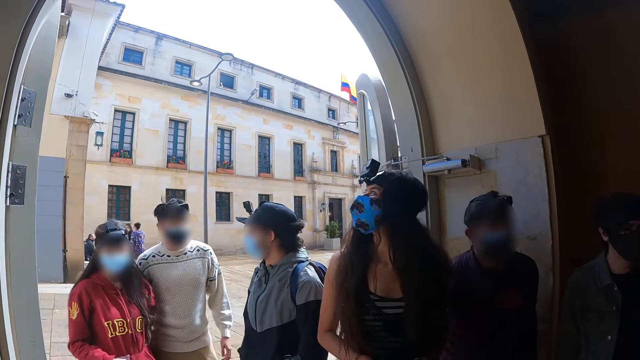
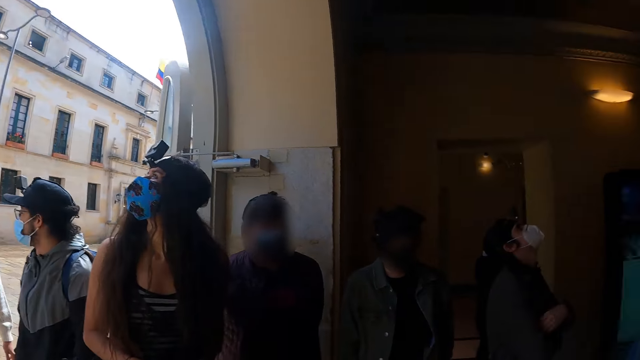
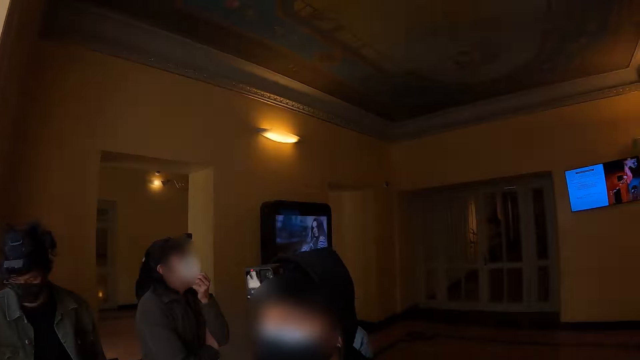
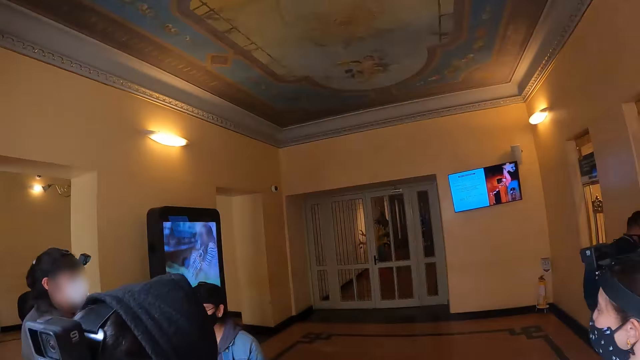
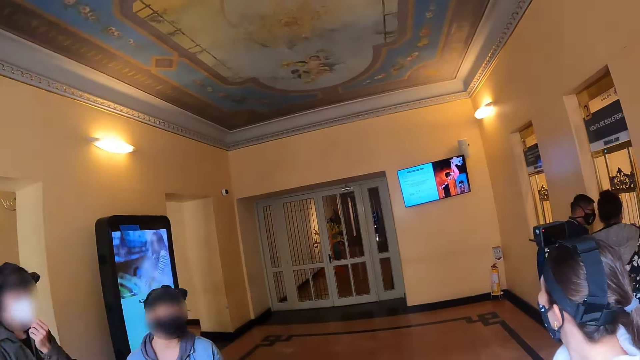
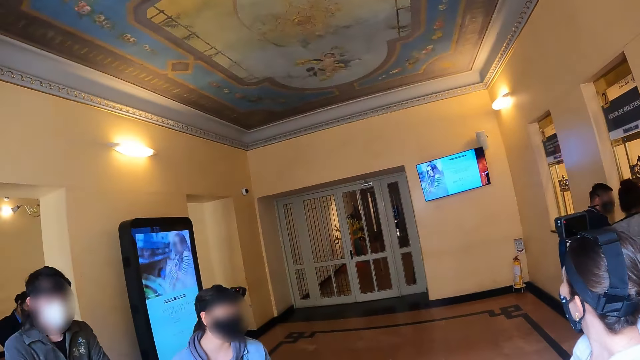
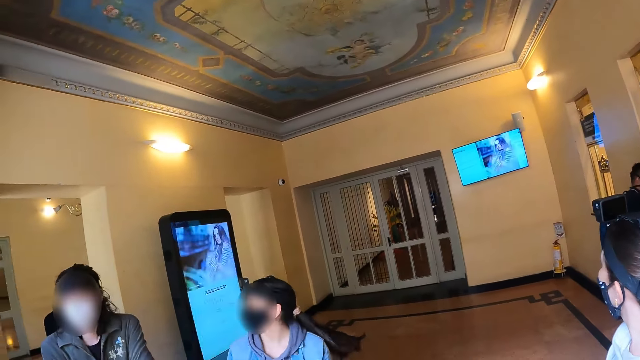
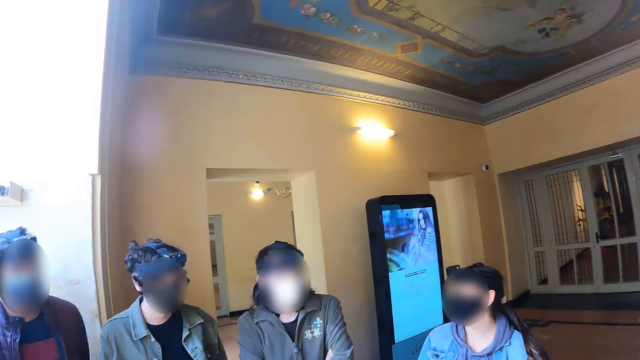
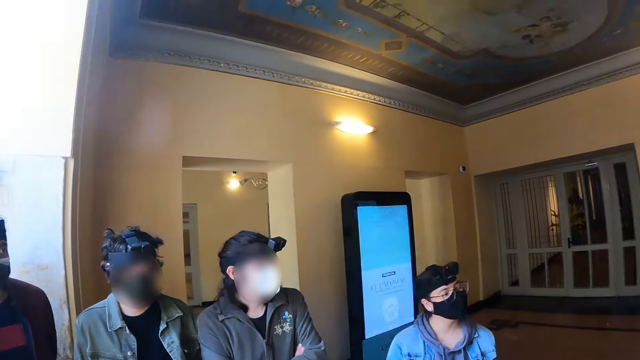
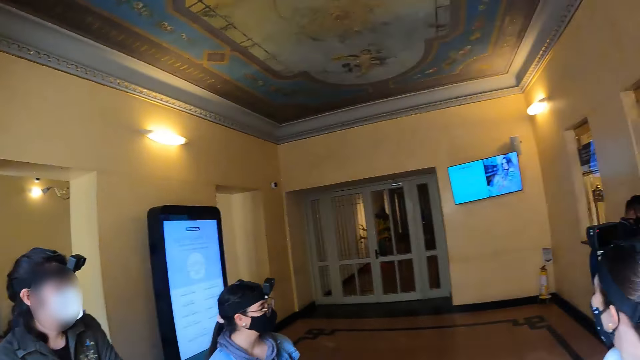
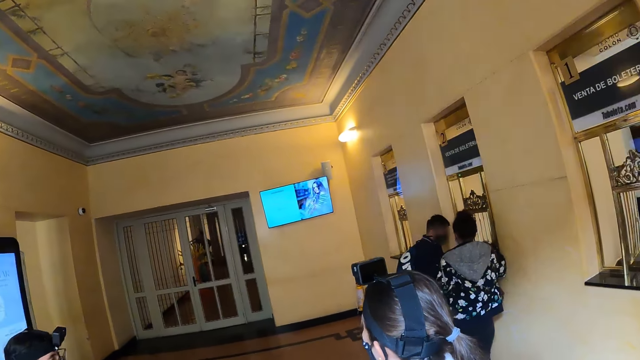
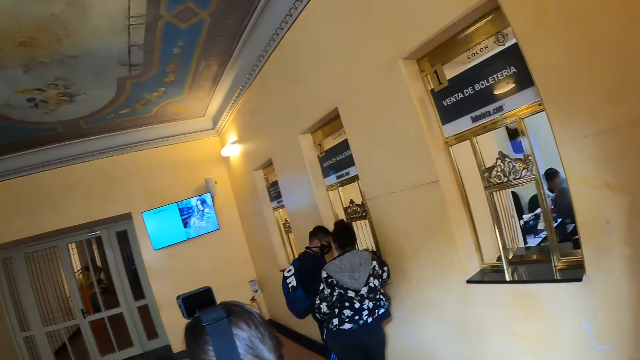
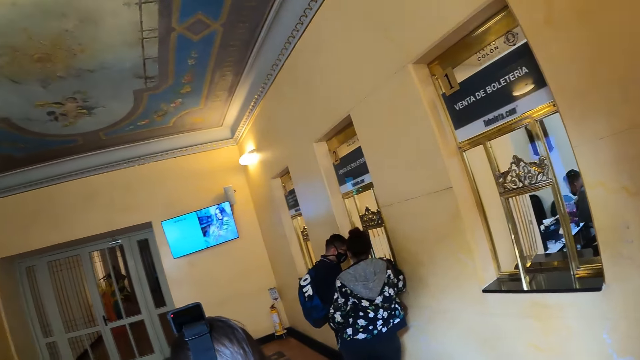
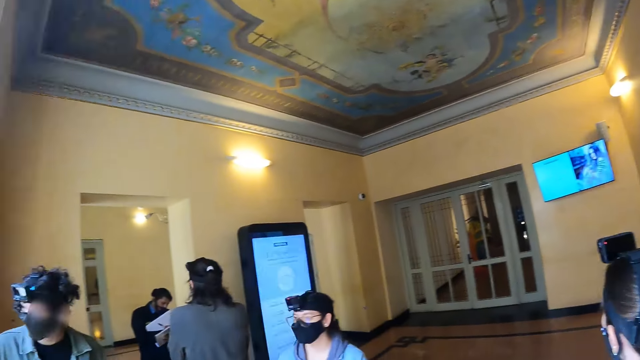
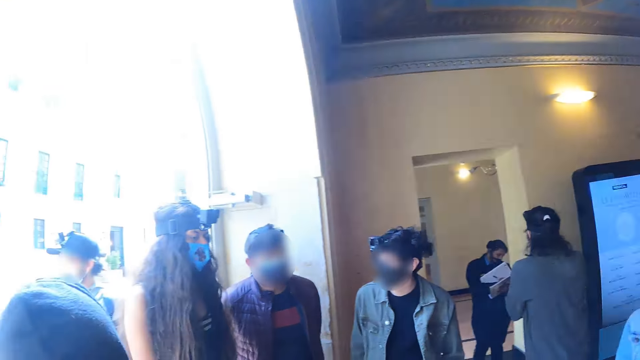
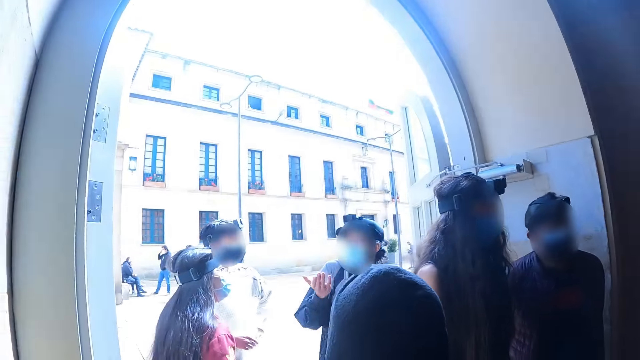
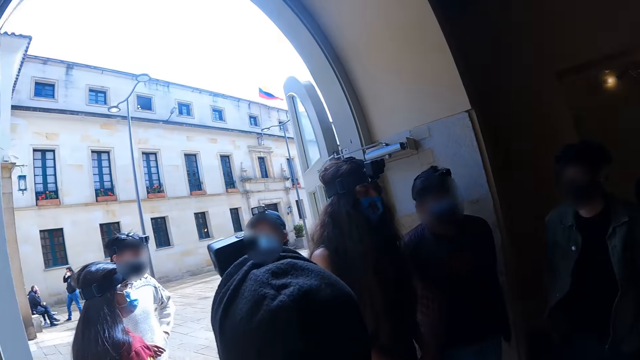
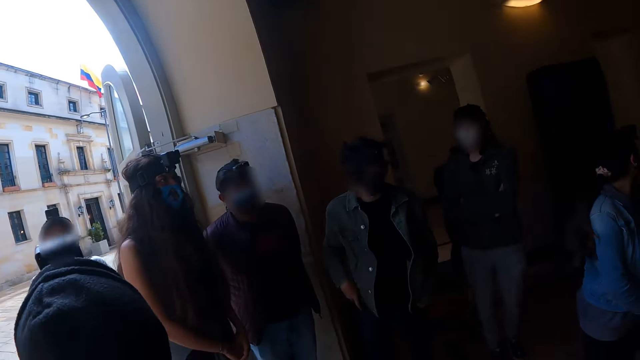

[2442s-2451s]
The camera wearer looks around. A woman jumps on the spot.

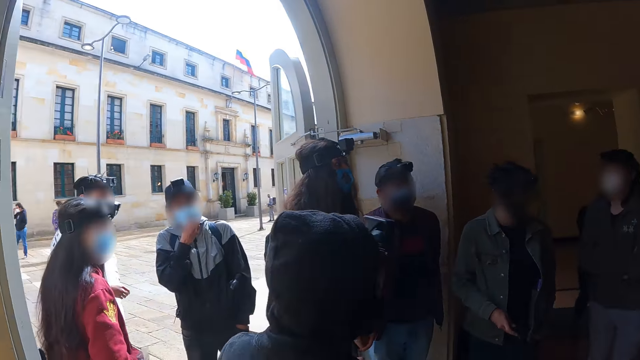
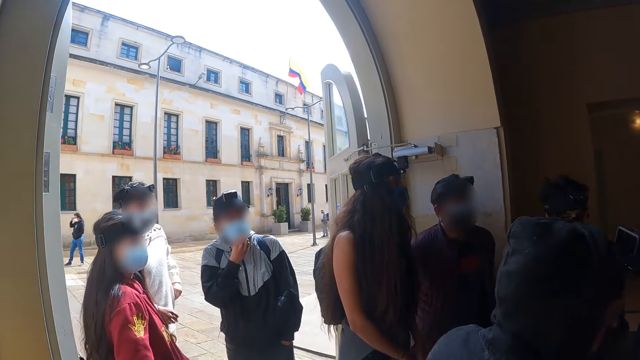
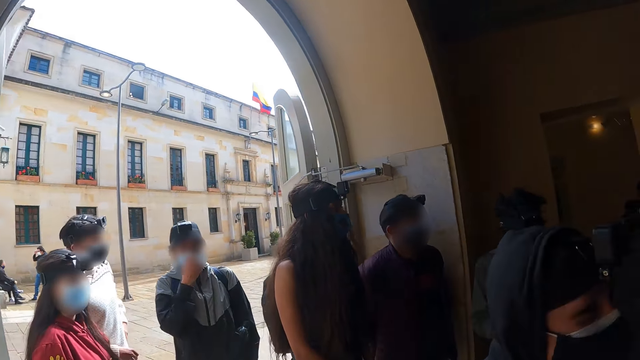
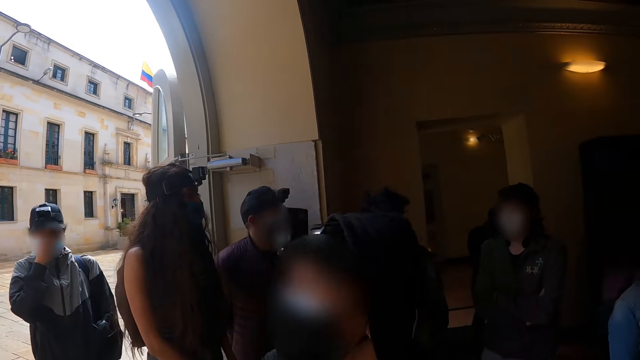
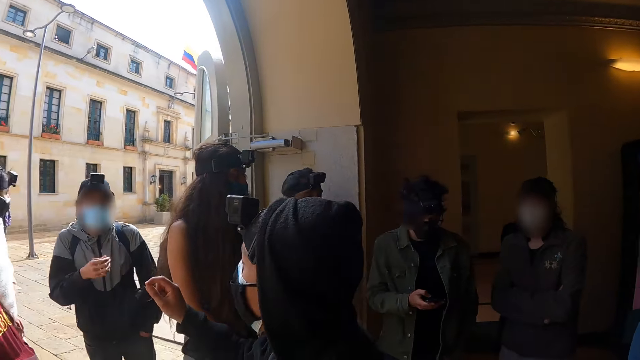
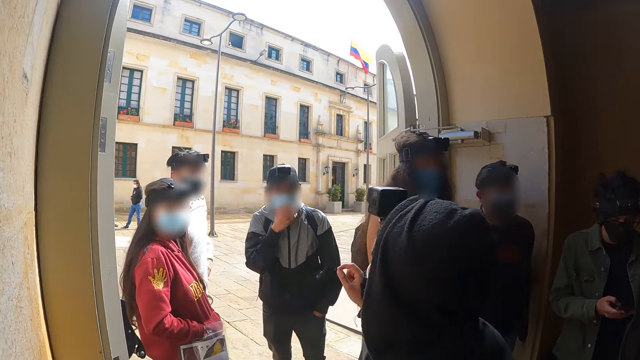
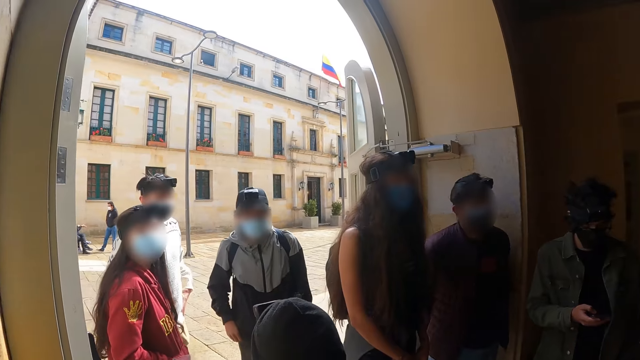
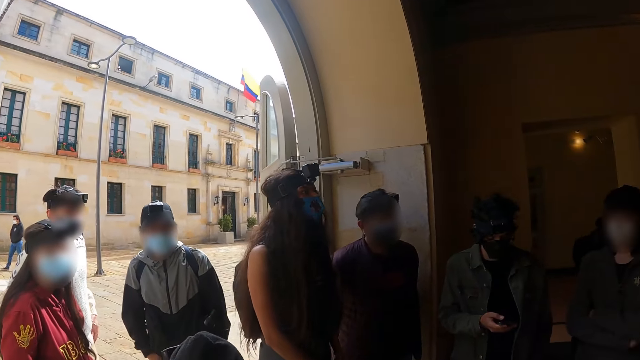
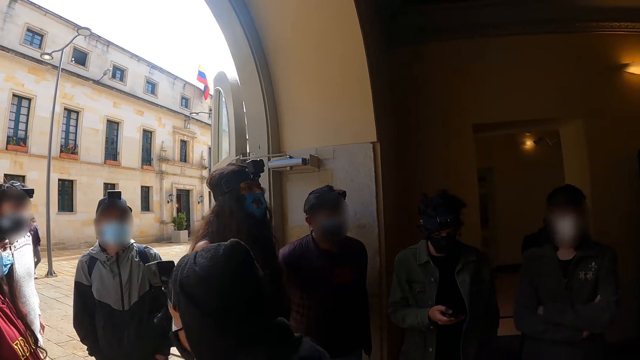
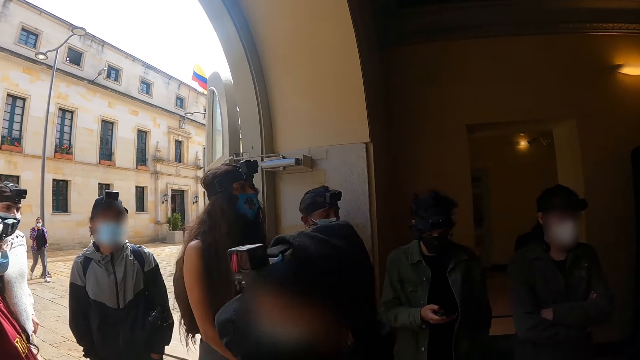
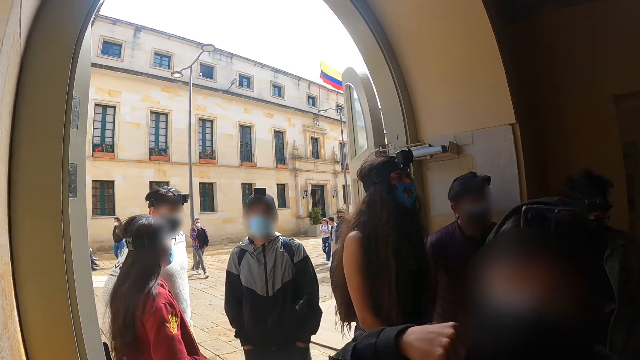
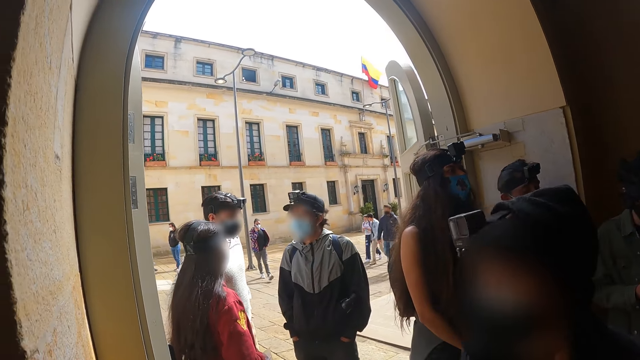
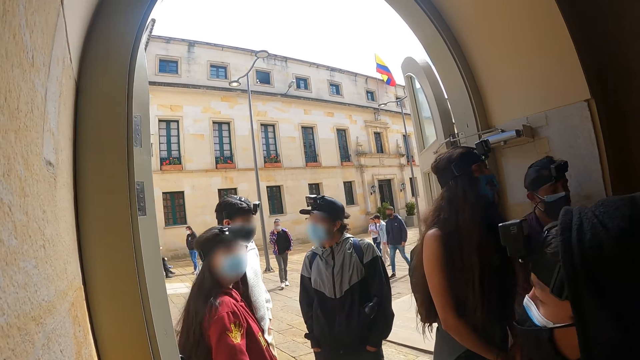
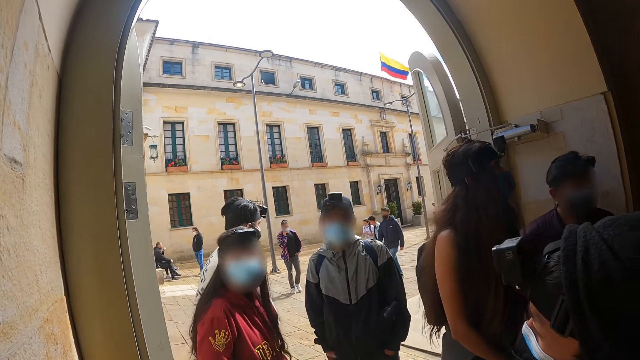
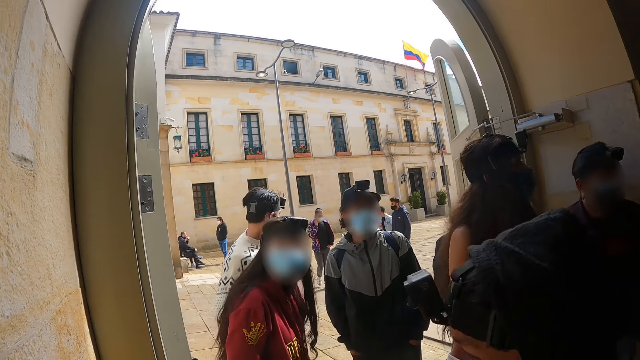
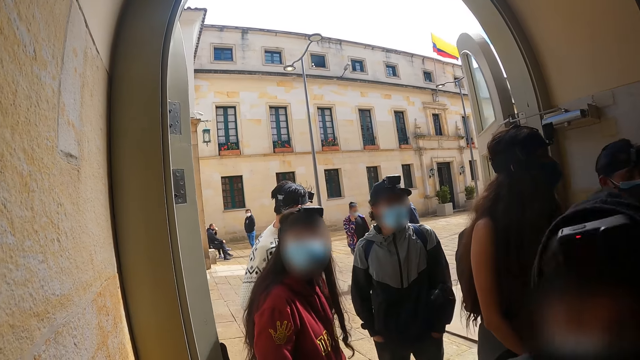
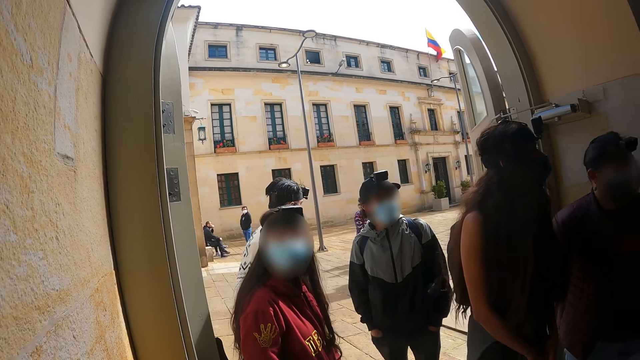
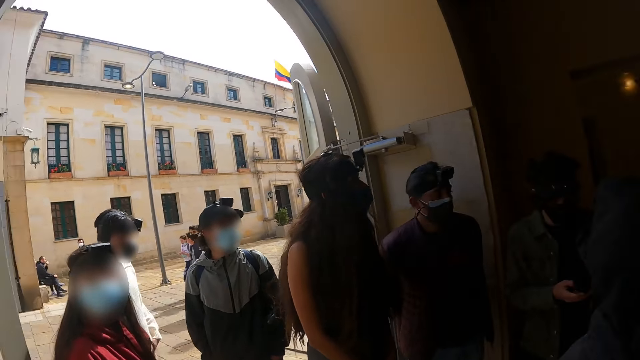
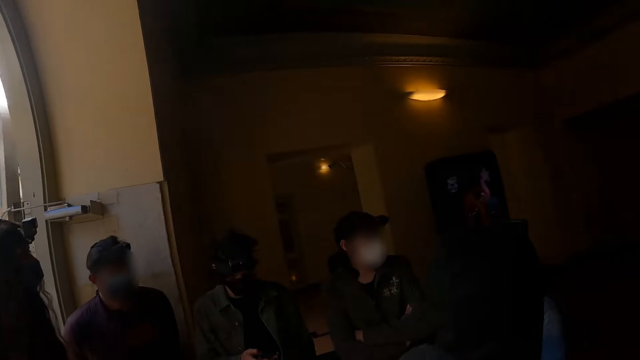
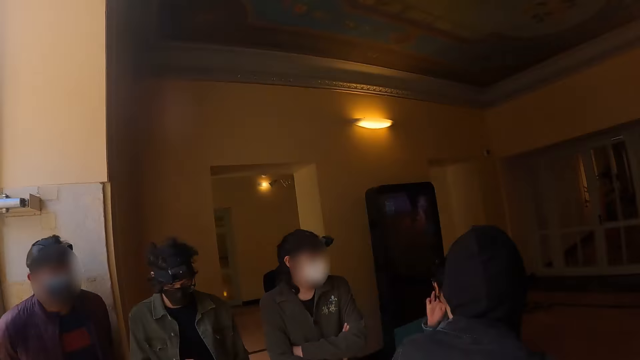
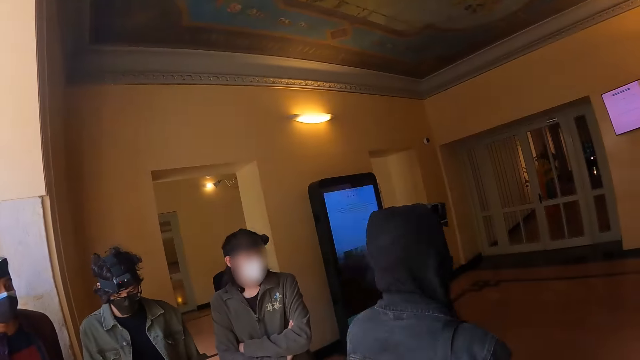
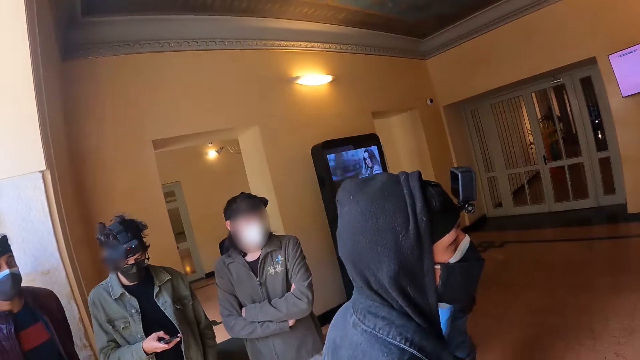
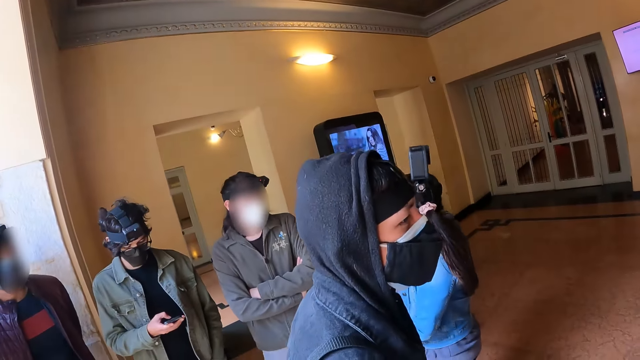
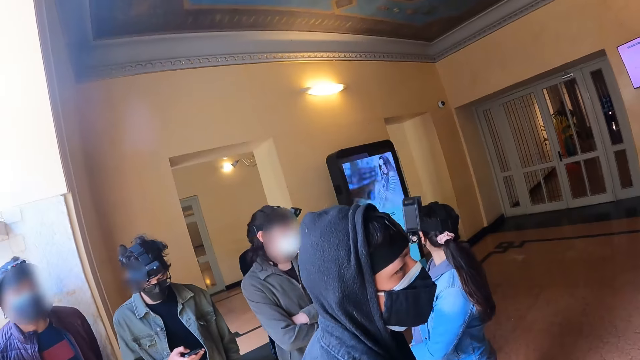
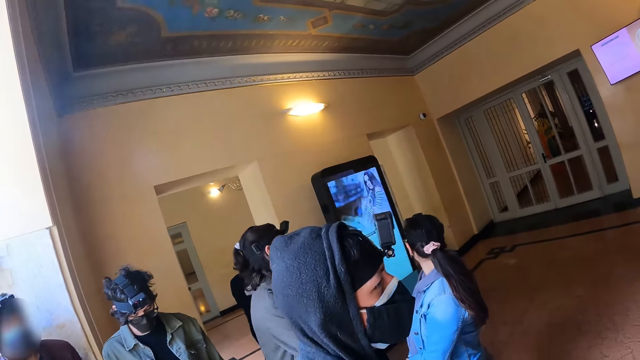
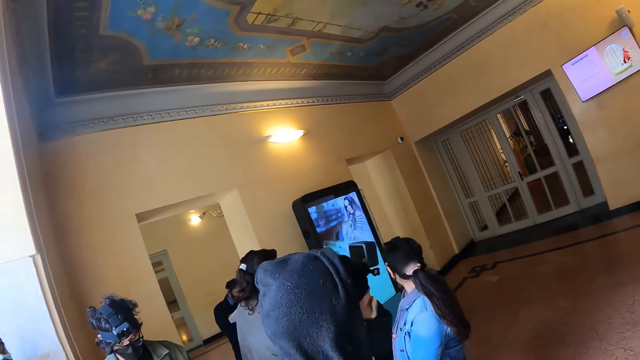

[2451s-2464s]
The camera wearer looks around. Five men and two ladies dialogue. A man converses with another man. A lady takes a photo of a man with a camera. The lady squats. The camera wearer looks around. The lady stands up. One of the men scrolls the phone. The first man walks around. The lady looks around. The camera wearer looks around.
